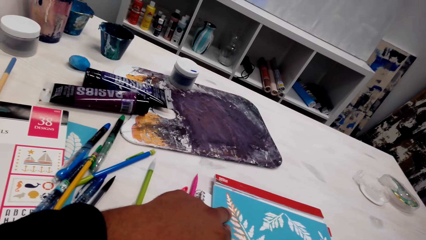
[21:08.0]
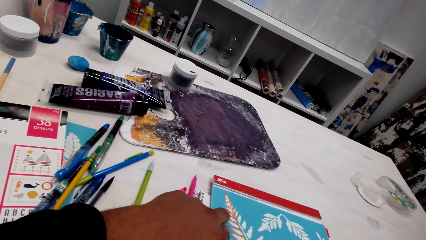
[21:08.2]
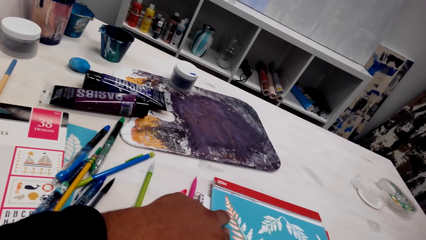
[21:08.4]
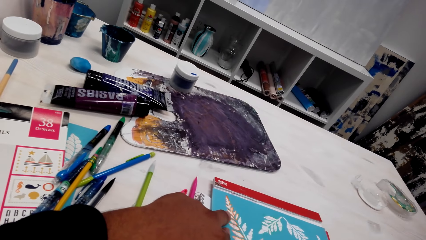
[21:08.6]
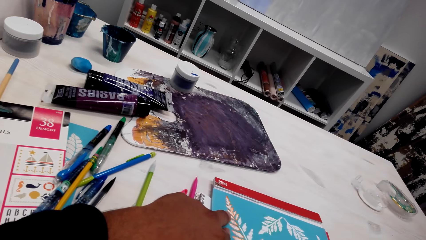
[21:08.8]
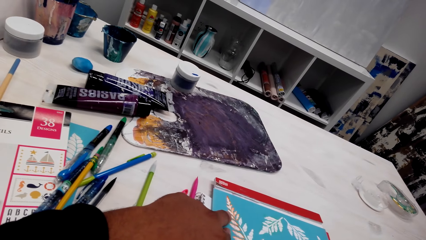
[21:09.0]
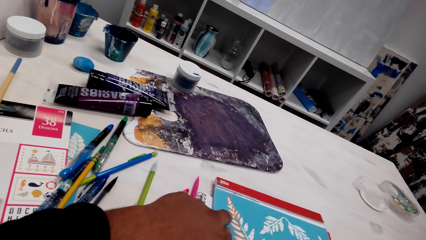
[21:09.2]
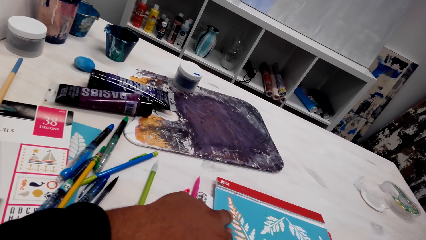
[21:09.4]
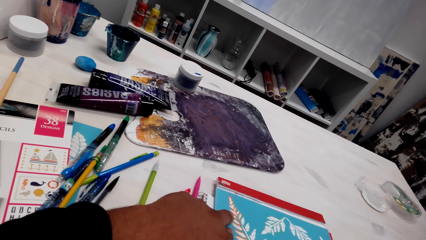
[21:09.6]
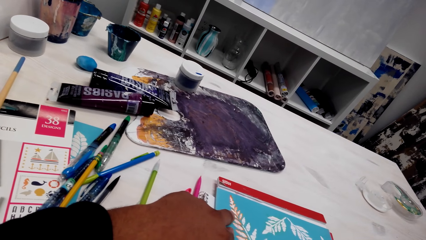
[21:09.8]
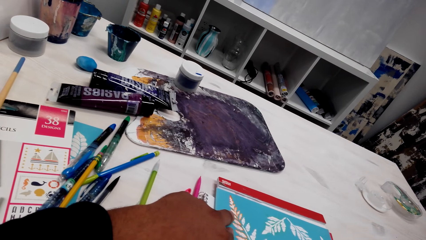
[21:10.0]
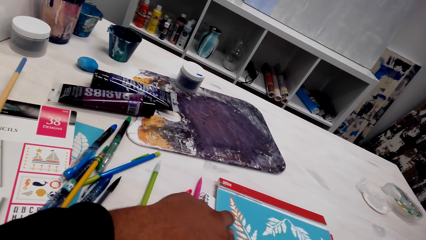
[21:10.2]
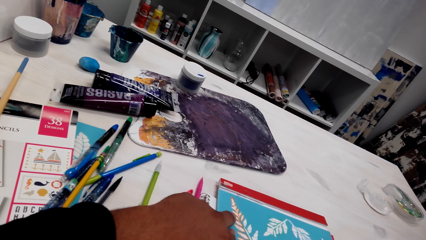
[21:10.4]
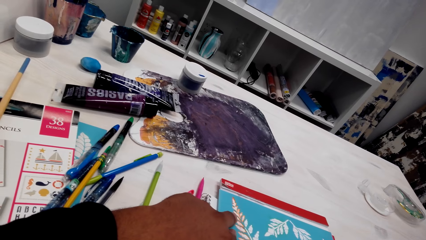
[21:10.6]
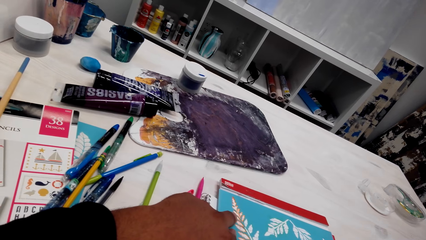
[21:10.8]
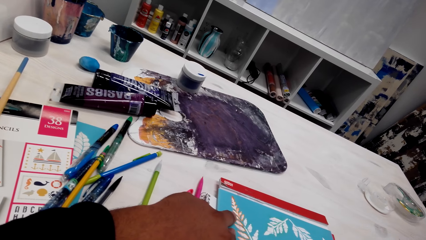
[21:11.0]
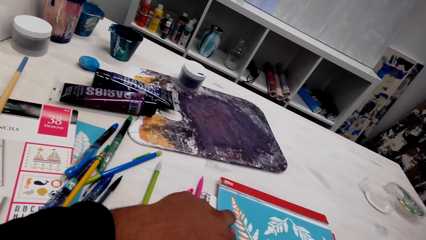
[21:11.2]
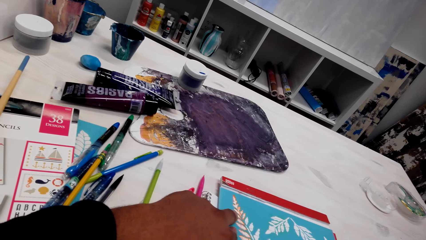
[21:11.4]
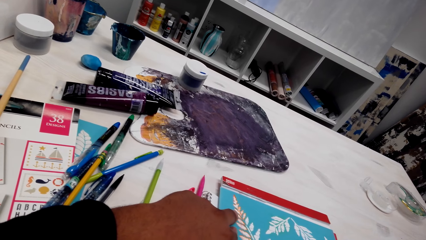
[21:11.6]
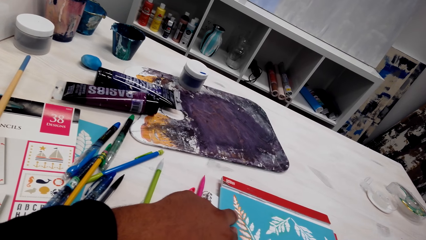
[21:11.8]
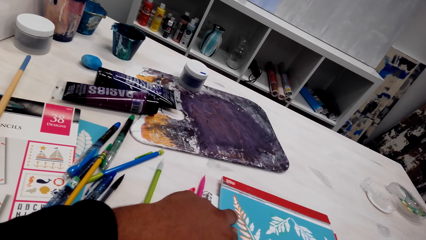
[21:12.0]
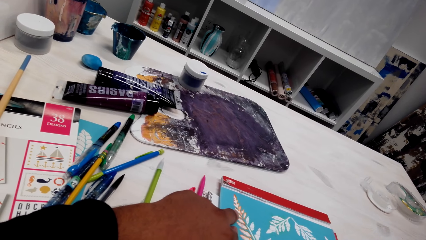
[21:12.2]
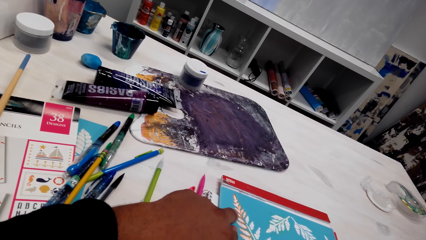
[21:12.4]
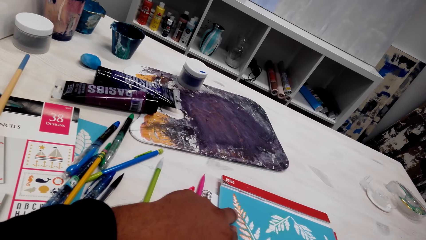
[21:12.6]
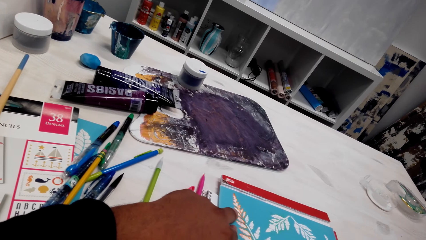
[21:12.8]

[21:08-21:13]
The camera wearer does something.

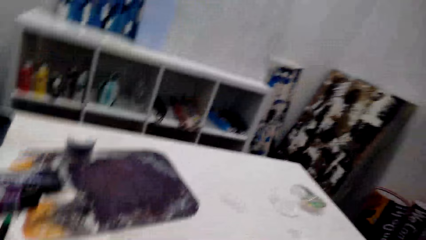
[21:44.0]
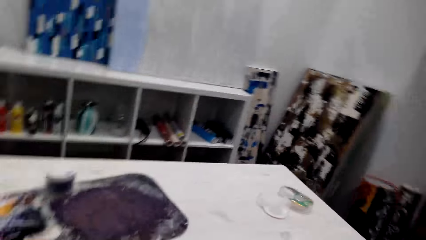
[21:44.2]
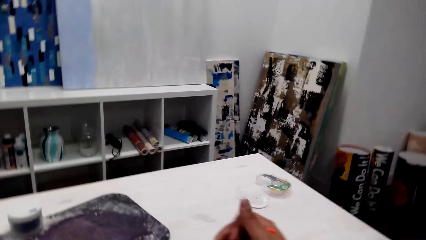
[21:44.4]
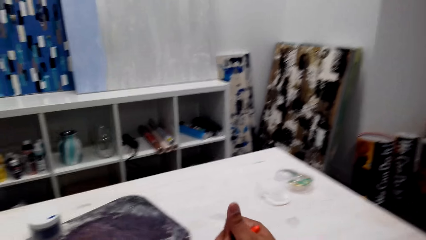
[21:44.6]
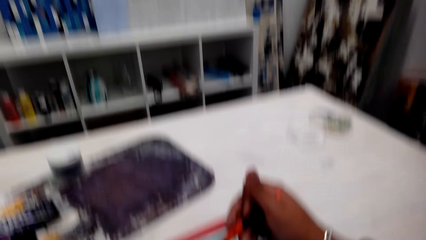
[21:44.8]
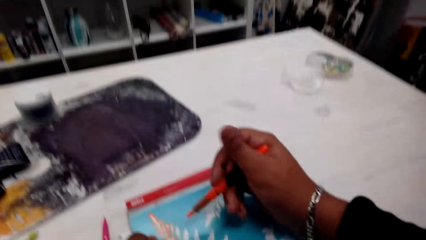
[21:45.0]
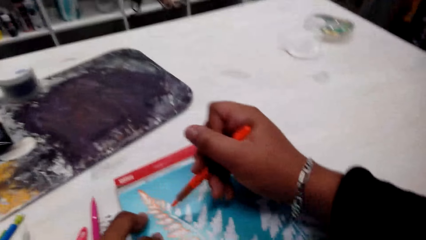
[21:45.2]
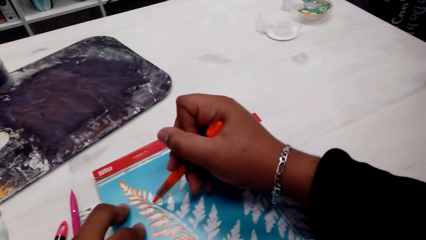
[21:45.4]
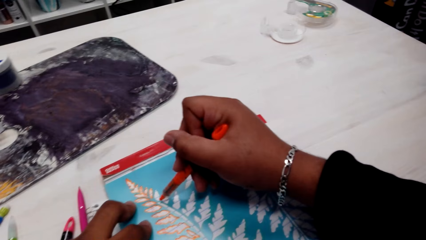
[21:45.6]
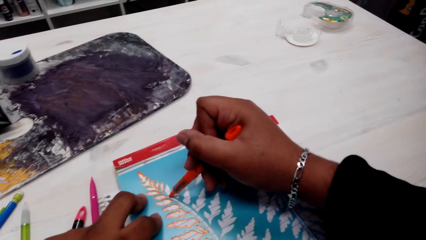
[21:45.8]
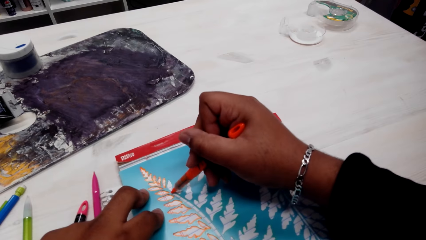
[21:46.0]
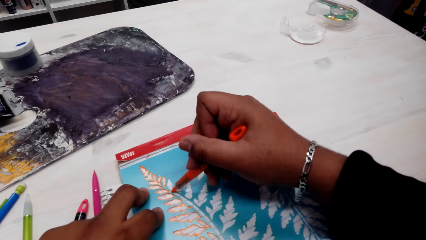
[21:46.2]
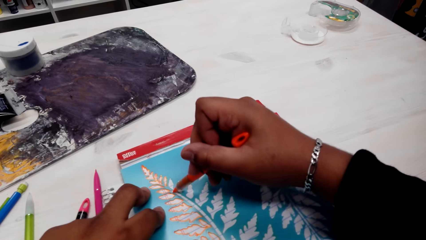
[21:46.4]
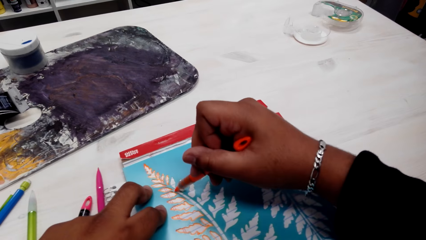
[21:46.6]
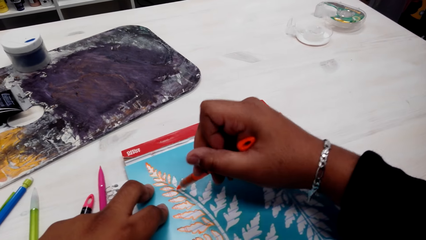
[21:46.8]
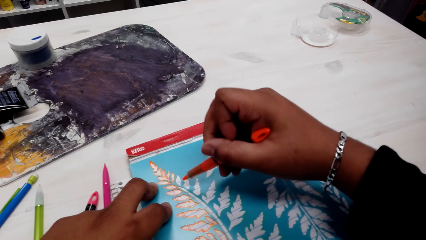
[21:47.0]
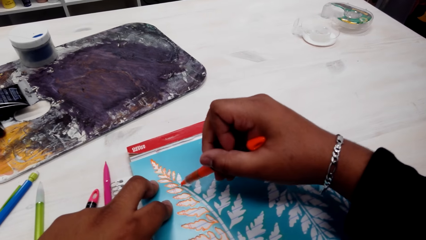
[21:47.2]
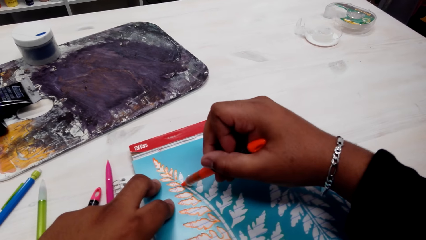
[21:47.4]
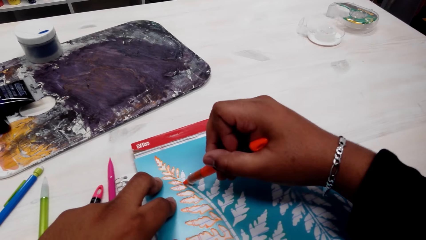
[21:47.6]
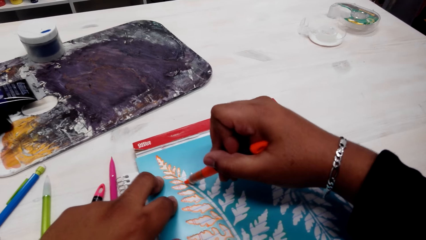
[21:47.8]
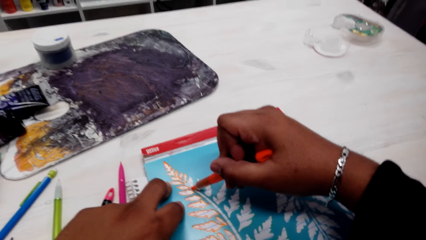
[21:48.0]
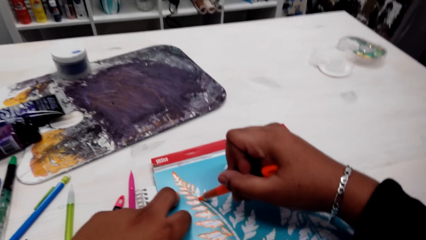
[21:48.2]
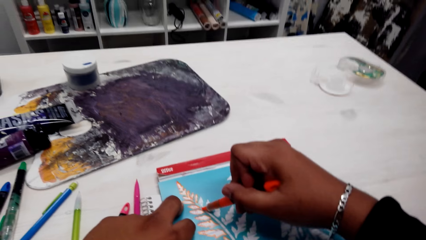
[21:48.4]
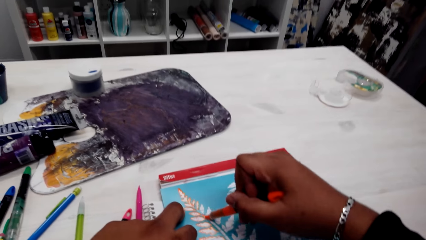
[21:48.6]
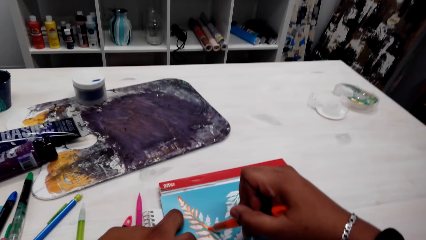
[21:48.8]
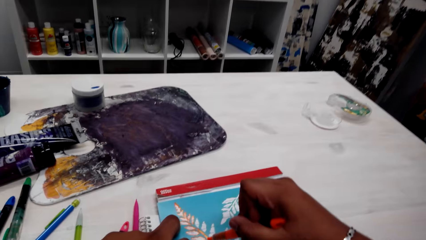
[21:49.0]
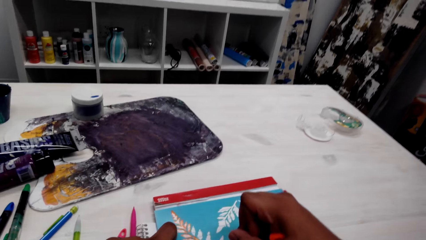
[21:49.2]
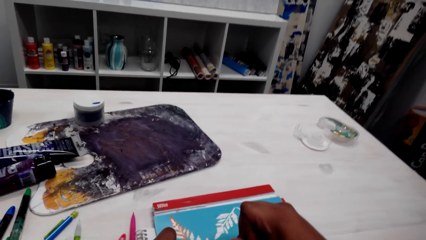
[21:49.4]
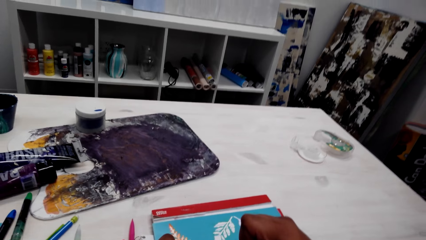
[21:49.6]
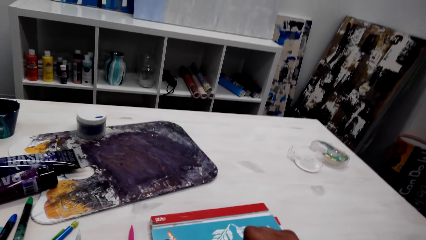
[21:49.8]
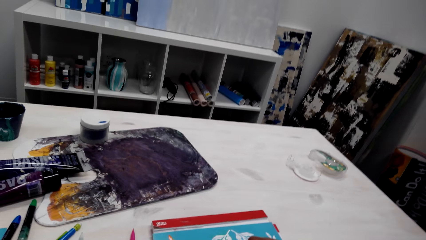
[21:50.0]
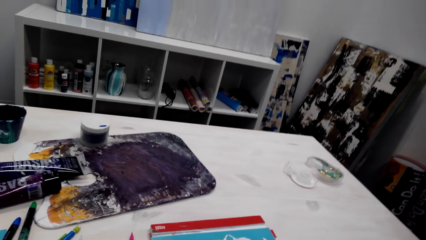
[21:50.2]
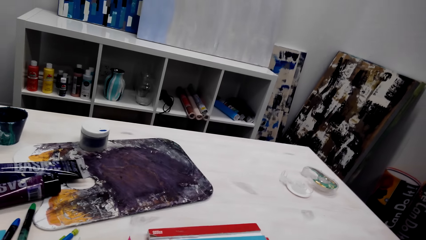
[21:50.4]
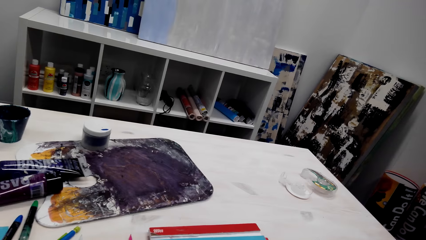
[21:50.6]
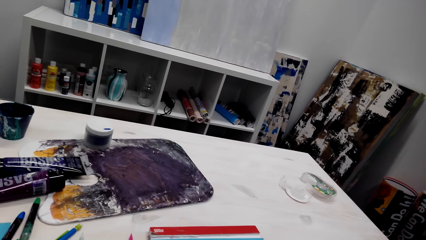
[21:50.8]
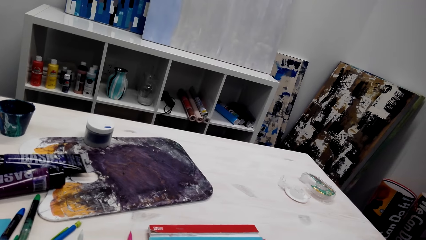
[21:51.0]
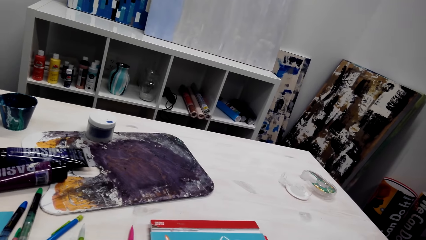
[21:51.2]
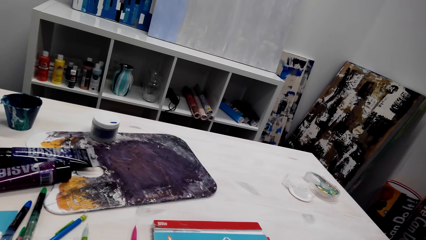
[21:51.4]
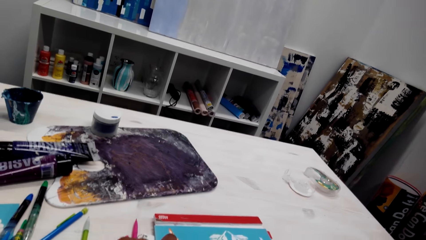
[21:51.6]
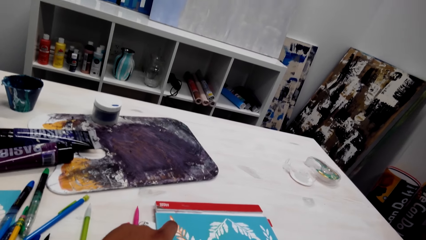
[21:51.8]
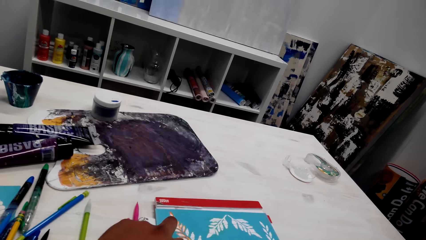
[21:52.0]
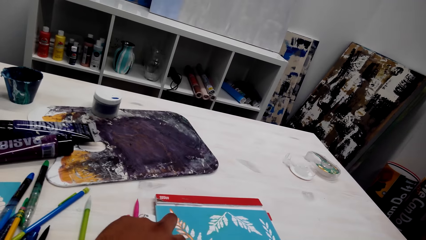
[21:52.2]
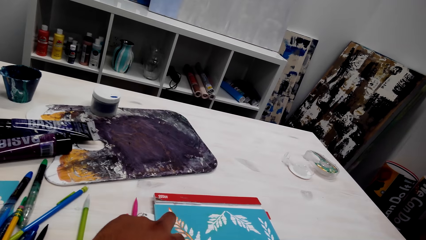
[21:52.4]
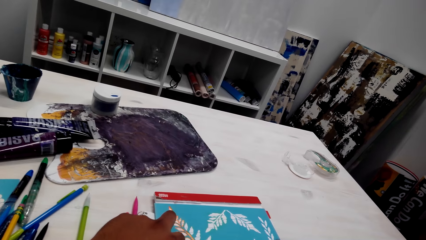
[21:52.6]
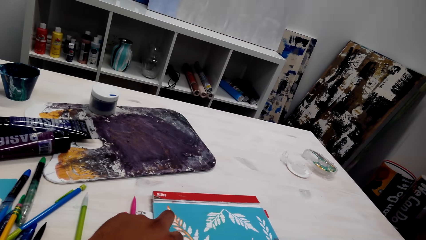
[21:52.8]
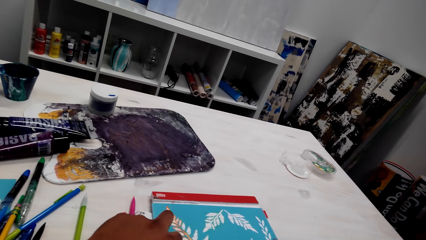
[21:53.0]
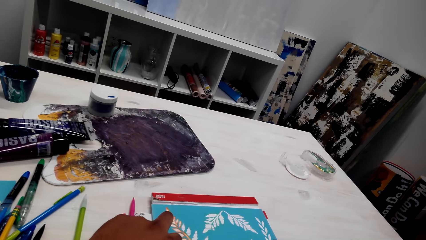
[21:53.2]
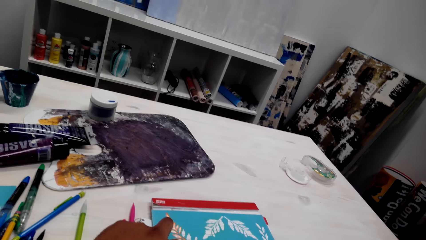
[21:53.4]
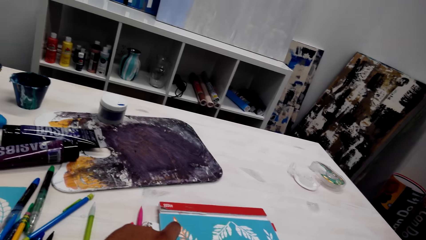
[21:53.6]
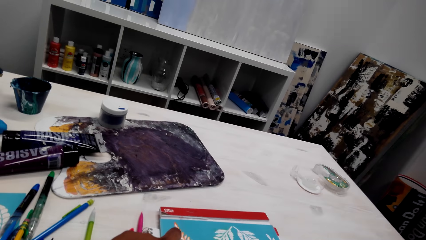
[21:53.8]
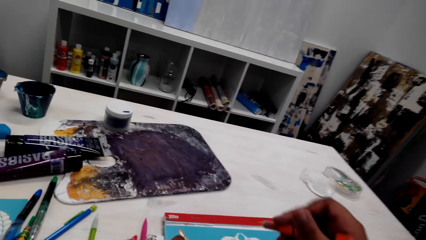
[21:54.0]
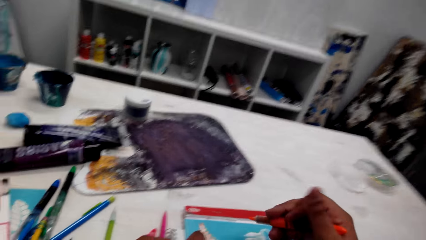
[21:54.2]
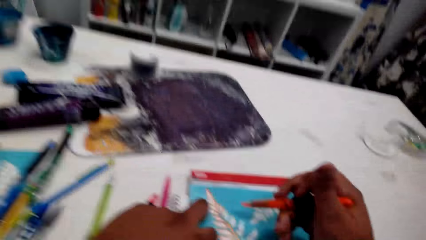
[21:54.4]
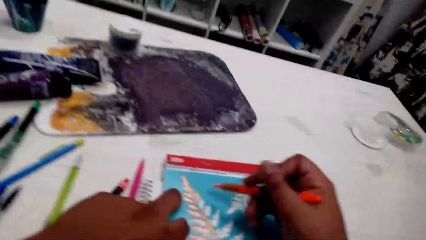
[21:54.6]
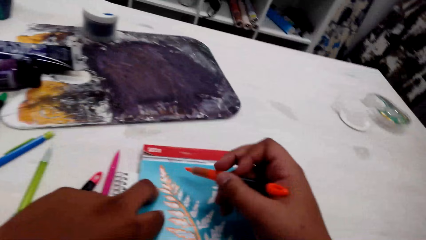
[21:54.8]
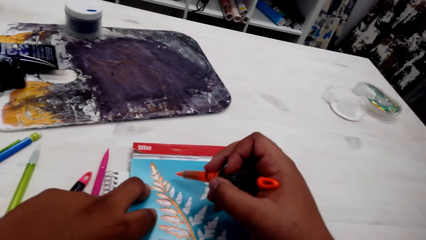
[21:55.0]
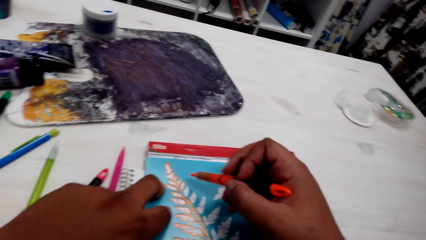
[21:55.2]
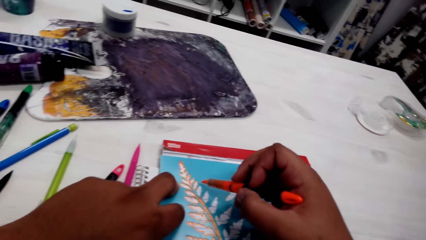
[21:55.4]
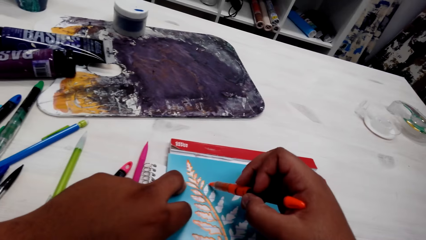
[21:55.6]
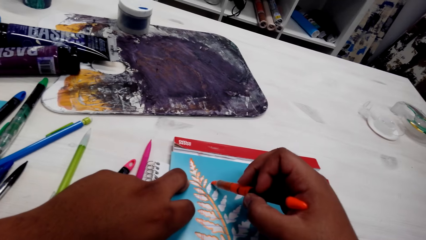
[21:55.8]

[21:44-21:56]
The camera wearer draws a pattern with a pen.
